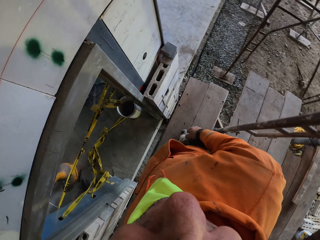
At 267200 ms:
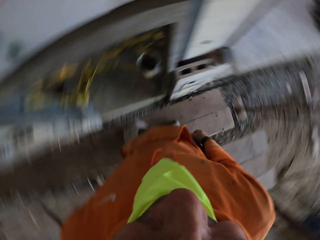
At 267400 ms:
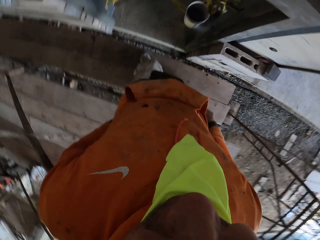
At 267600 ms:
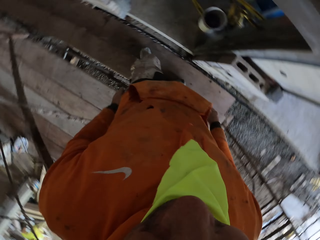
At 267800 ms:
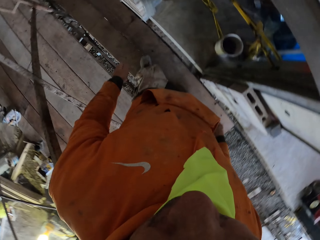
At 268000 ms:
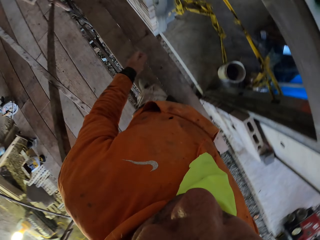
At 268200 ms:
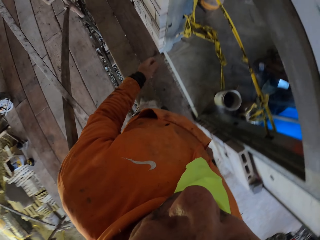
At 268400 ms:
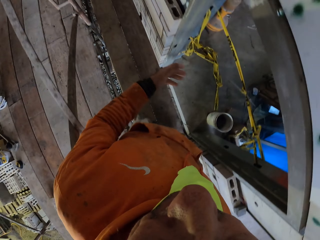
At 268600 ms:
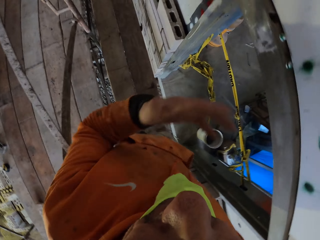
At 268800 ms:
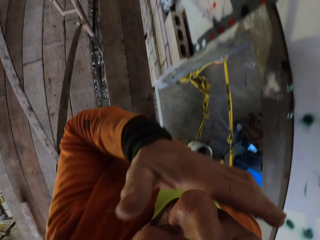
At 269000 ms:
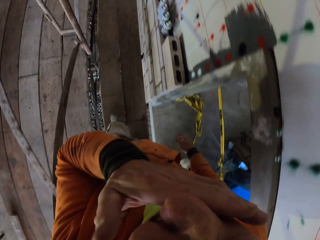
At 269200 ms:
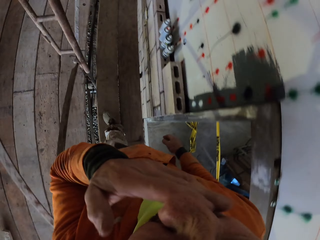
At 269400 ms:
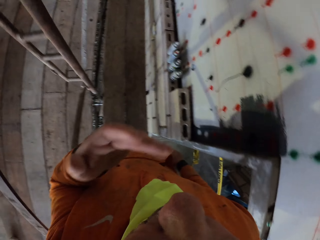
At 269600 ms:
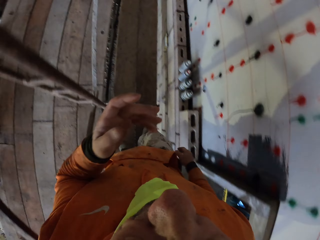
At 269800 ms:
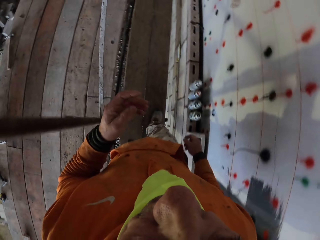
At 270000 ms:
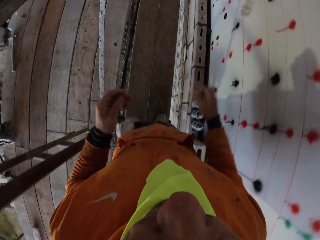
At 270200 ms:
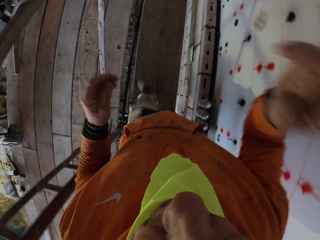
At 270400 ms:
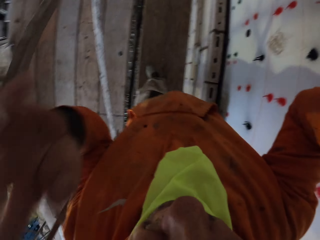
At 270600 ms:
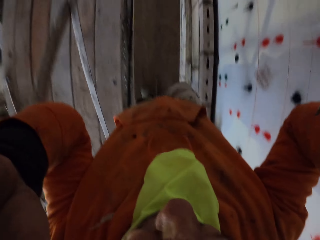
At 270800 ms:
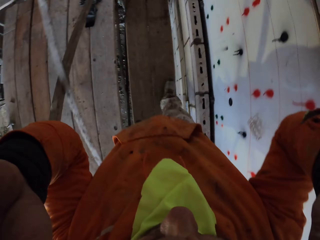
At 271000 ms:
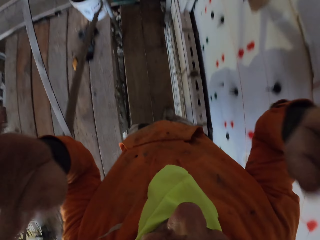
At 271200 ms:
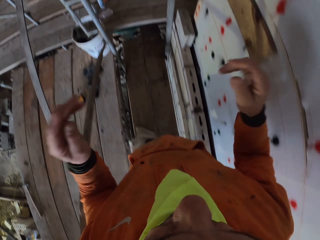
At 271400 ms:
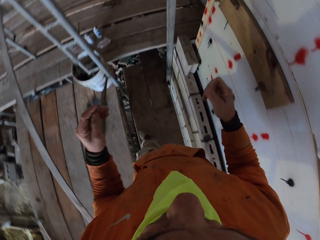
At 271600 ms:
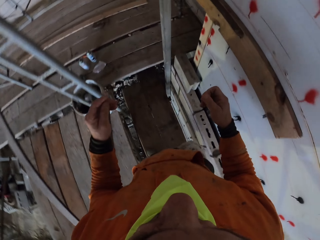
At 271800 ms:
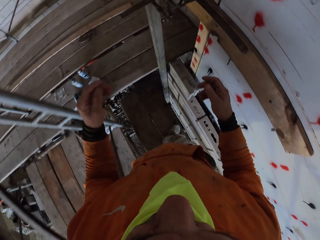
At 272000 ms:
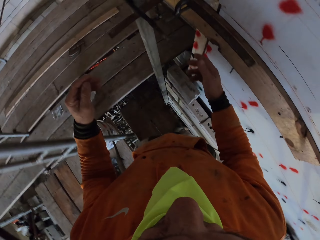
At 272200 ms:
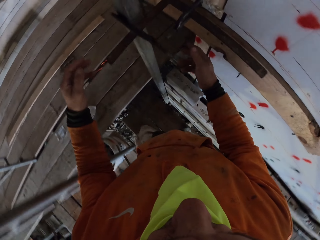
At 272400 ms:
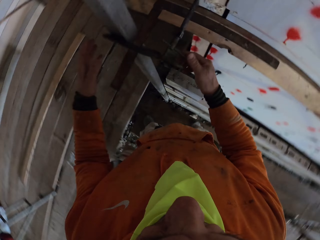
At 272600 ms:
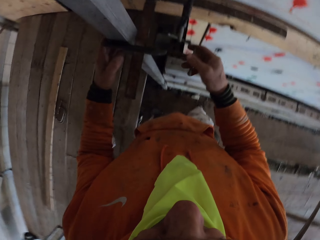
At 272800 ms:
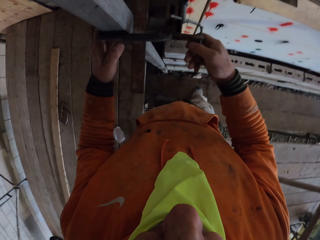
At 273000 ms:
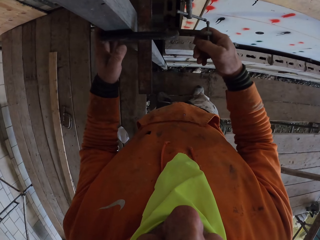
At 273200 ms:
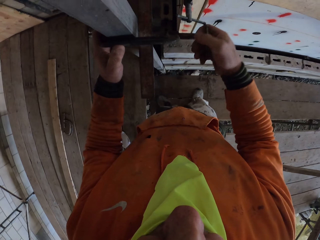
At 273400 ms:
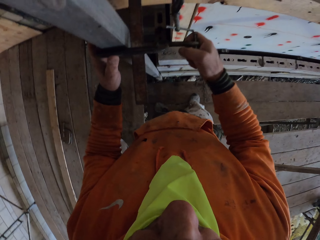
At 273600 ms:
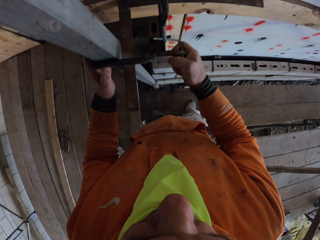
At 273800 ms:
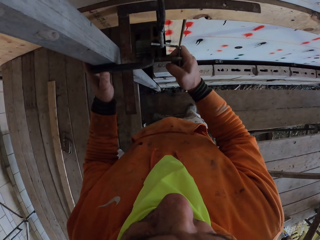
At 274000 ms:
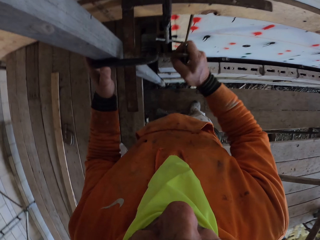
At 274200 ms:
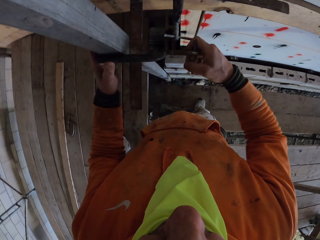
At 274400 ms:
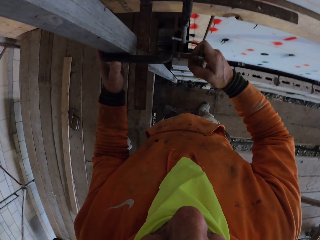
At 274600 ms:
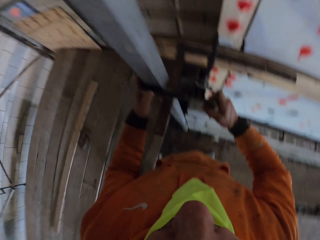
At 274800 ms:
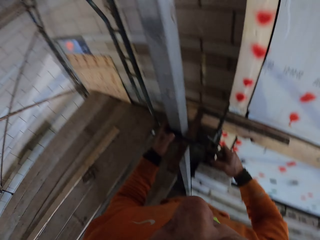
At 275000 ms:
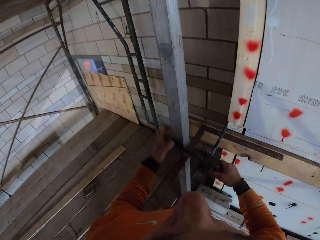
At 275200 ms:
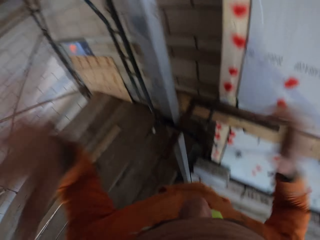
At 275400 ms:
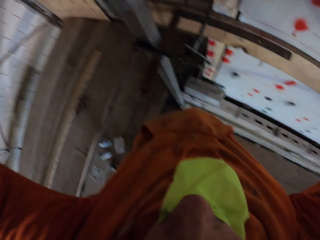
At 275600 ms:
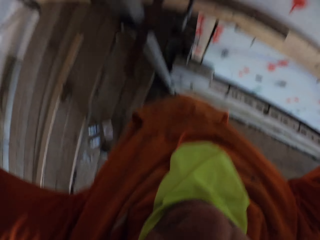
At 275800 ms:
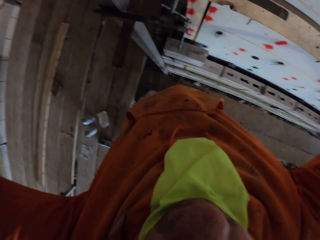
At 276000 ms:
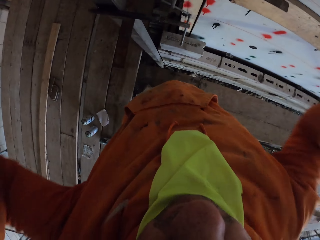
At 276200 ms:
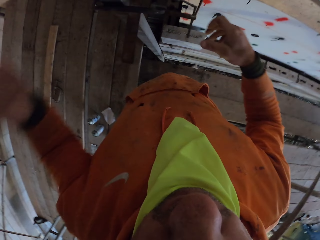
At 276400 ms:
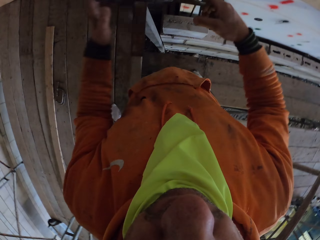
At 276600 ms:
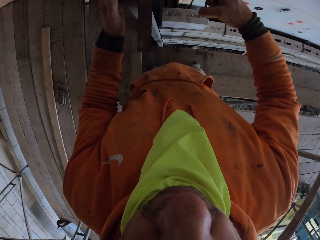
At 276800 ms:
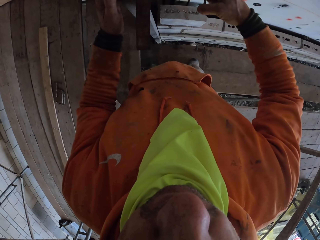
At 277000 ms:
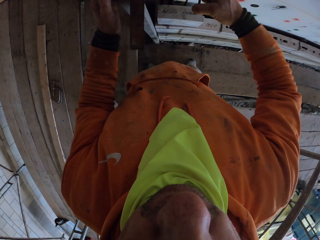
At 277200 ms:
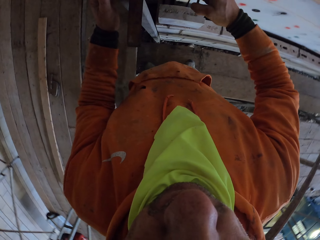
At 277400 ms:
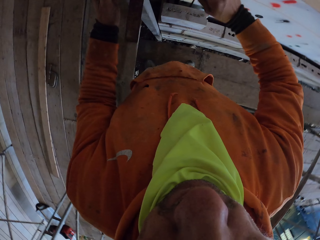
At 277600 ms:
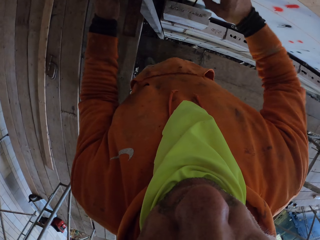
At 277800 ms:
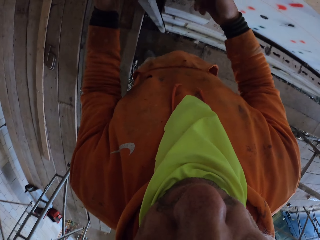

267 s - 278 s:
The camera wearer touches the nose. They adjust the camera. They loosen a clamp. They adjust something. They adjust the camera again. They loosen the clamp. They remove something.

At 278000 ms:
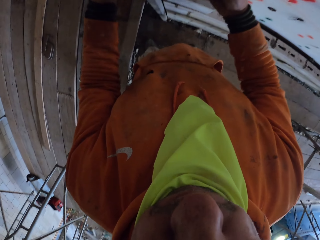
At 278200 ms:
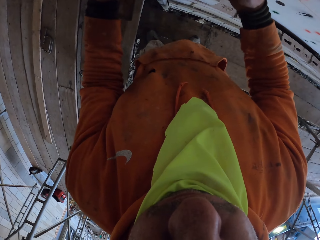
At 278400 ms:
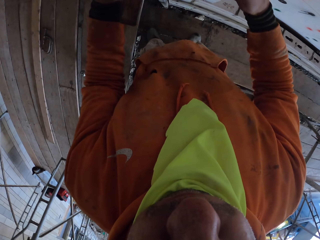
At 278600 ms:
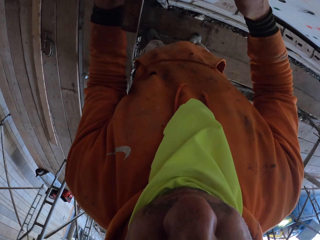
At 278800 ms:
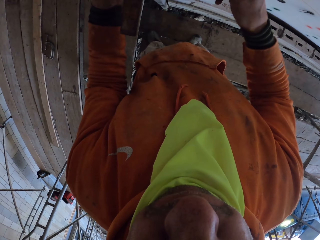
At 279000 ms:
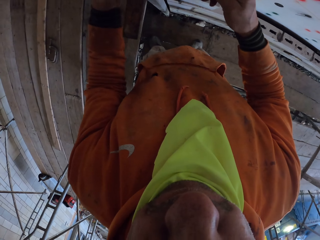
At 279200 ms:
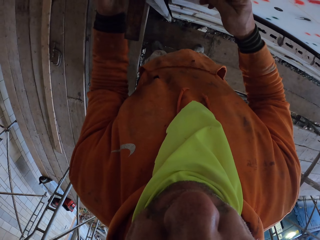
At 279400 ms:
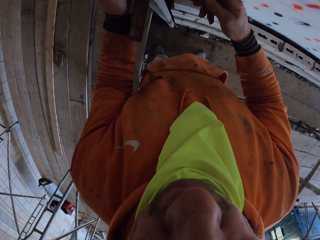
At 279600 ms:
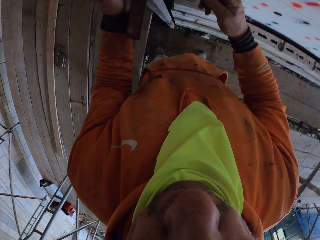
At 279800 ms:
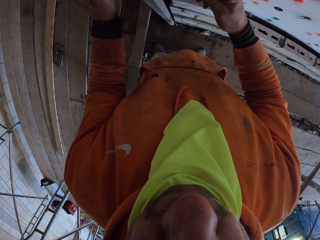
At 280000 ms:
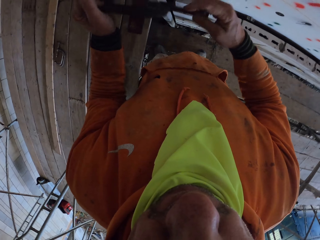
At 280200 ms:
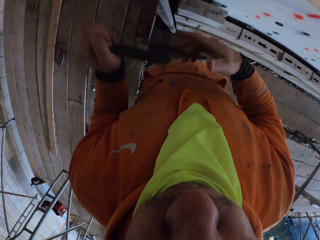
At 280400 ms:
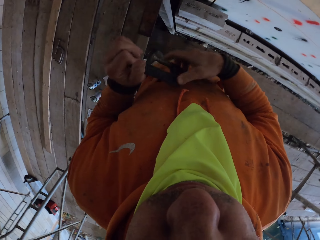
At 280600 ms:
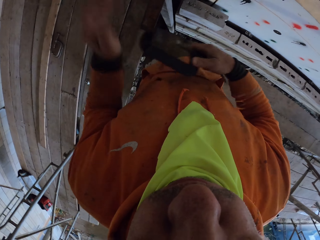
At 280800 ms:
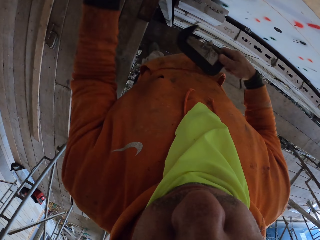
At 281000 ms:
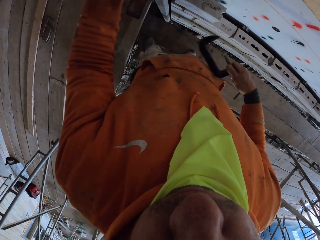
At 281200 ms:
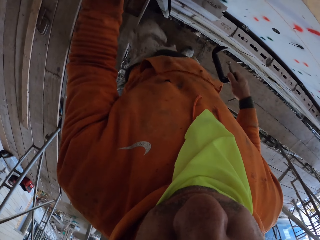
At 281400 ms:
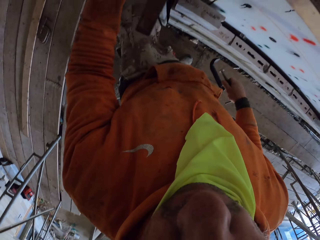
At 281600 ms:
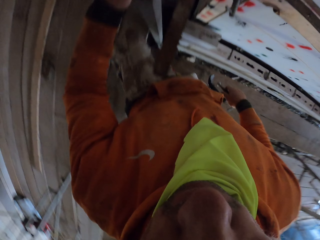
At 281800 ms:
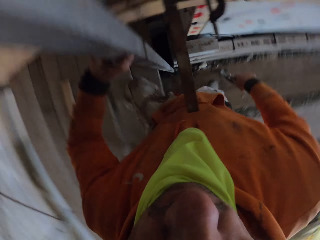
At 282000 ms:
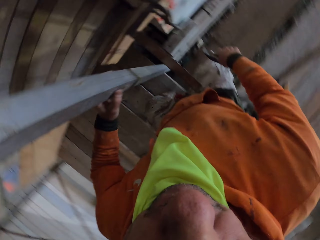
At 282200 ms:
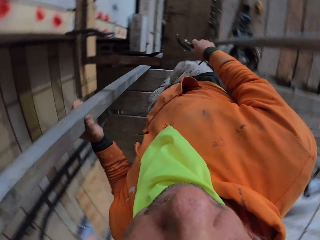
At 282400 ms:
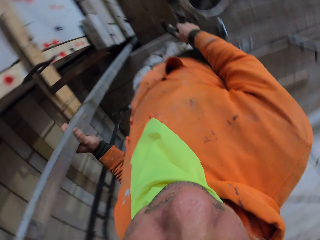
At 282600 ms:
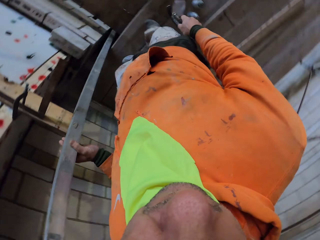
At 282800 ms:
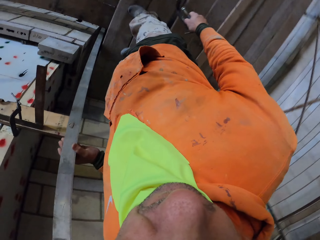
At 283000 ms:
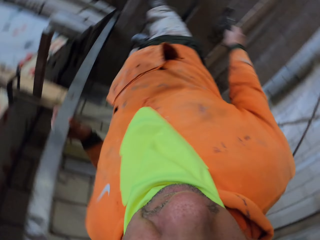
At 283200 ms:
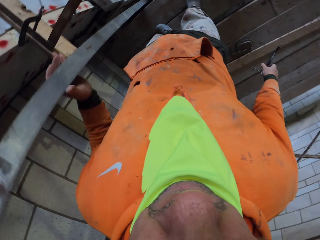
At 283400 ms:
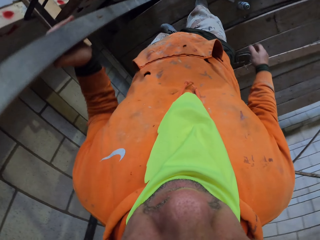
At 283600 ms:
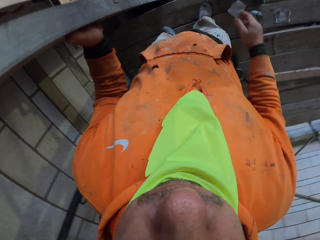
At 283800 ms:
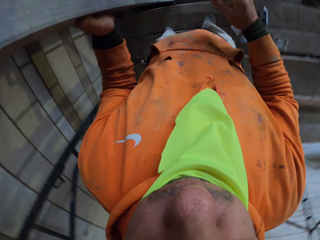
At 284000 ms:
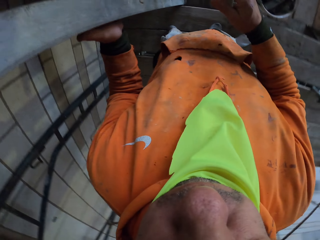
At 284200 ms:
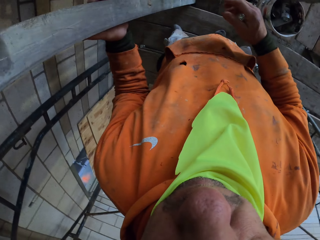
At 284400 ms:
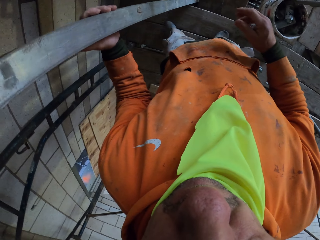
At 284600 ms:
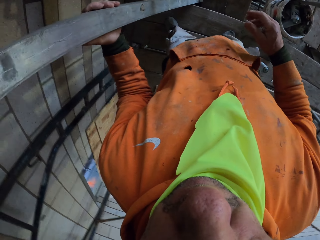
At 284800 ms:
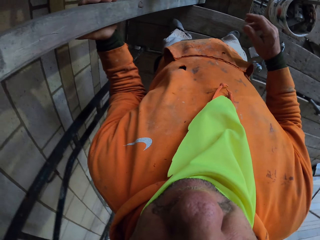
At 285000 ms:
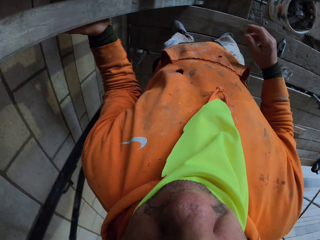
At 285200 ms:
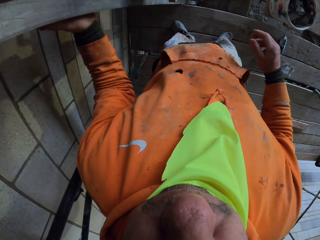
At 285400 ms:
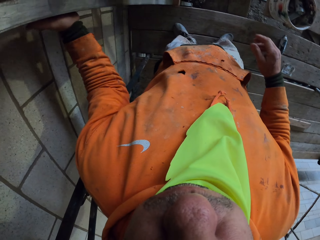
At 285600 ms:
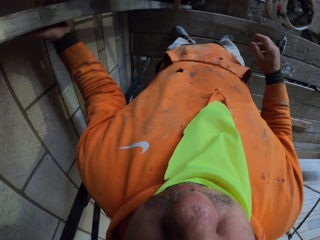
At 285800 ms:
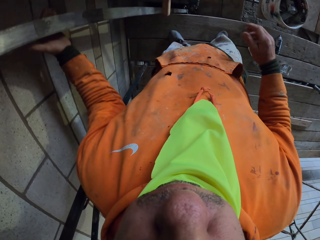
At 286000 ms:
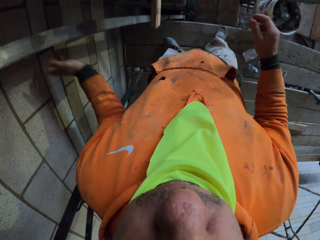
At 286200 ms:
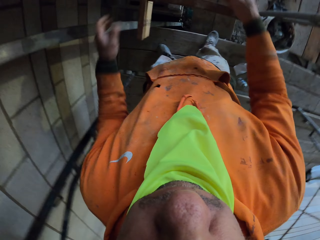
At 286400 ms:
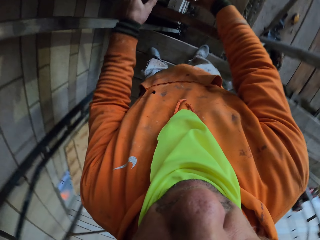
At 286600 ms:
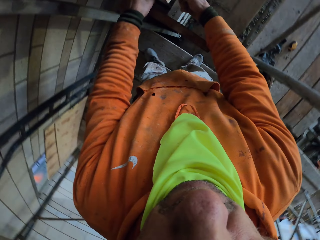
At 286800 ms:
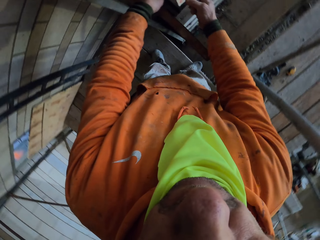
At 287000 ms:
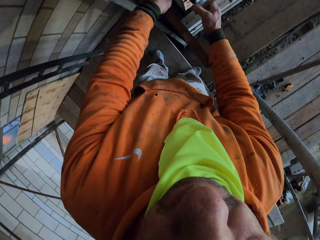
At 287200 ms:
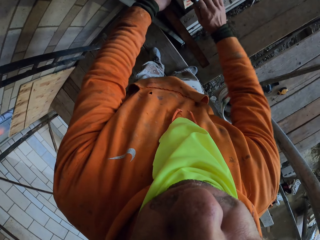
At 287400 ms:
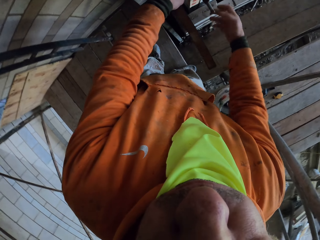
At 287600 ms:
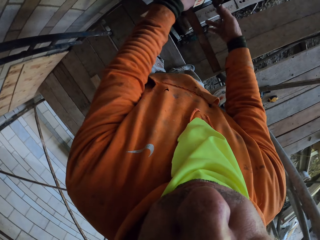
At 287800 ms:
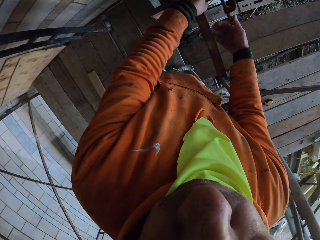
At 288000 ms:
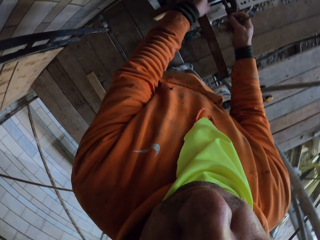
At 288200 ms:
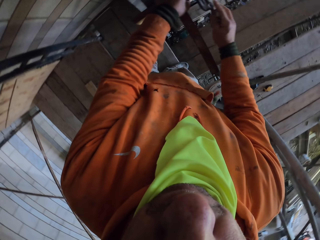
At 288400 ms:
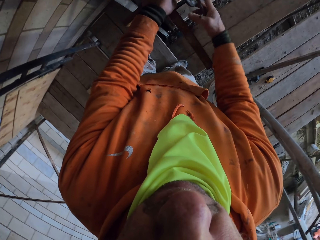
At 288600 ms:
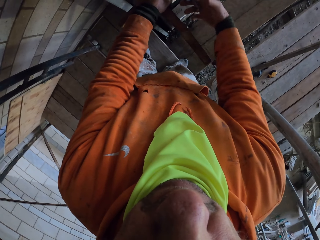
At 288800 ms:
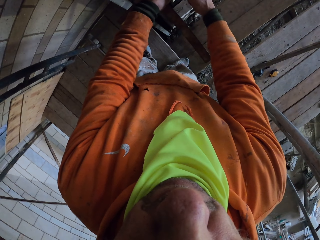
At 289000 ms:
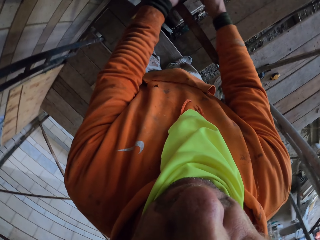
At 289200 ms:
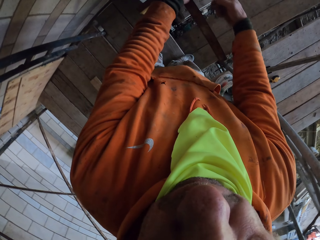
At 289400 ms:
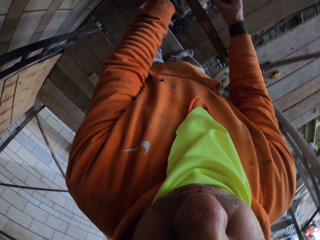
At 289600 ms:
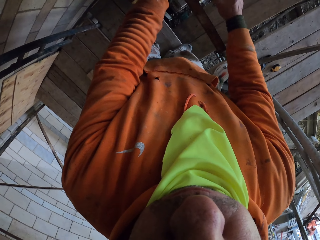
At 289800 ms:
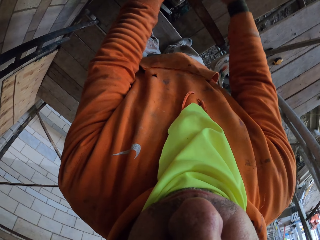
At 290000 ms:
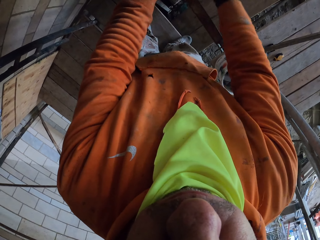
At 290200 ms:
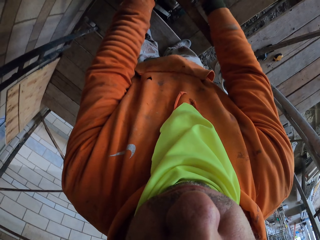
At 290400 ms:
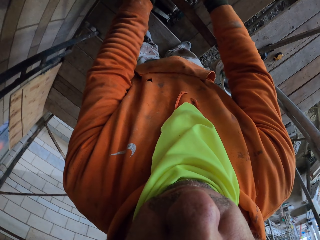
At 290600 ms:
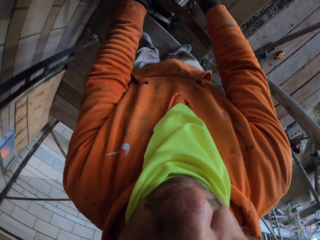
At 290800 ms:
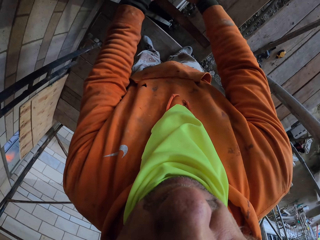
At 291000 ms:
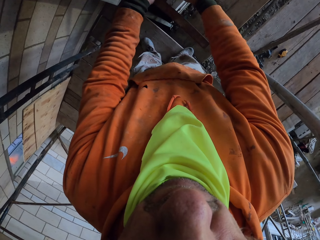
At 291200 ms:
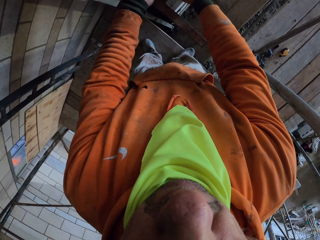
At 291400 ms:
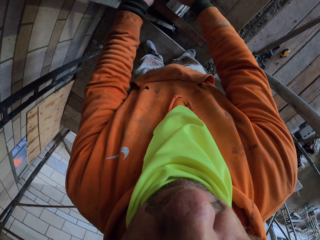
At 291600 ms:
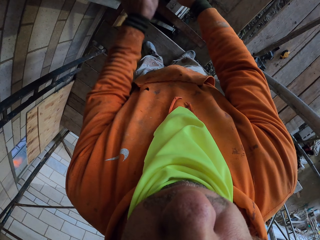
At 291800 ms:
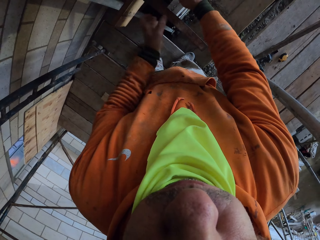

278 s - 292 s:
The camera wearer picks up the clamp. He holds the clamp with the right hand. He climbs the scaffolding. He stands on the scaffolding. He looks around. He adjusts the metal. He drops the clamp. He moves his legs. He loosens a clamp. He opens something.
